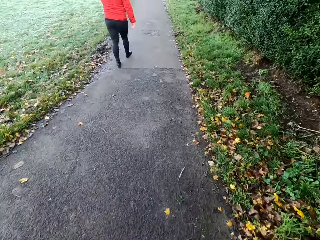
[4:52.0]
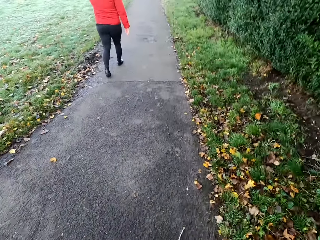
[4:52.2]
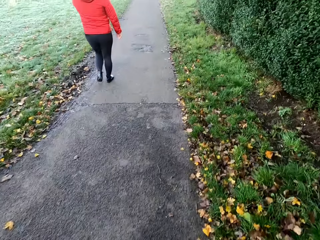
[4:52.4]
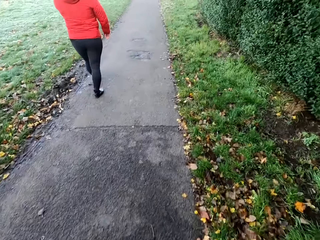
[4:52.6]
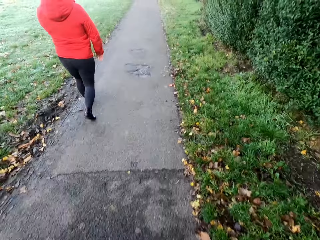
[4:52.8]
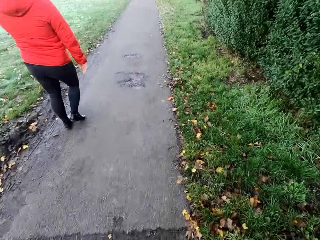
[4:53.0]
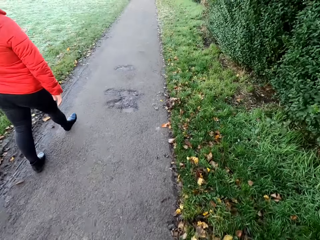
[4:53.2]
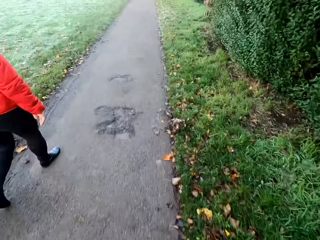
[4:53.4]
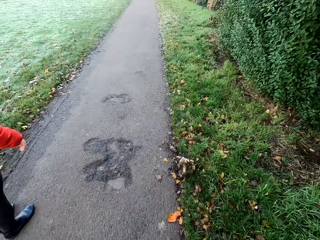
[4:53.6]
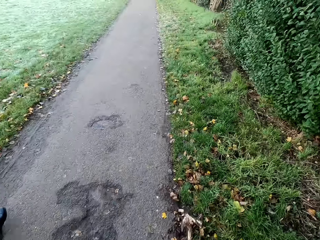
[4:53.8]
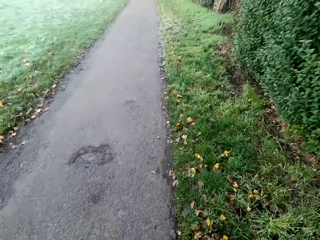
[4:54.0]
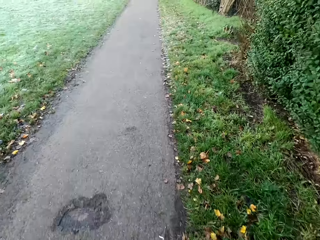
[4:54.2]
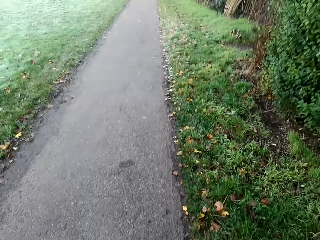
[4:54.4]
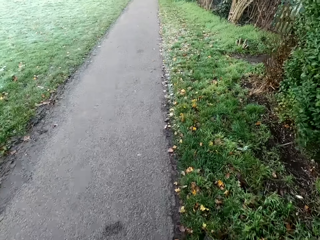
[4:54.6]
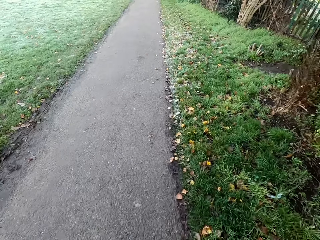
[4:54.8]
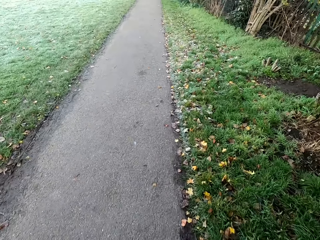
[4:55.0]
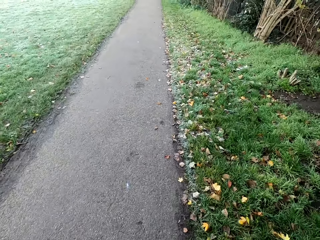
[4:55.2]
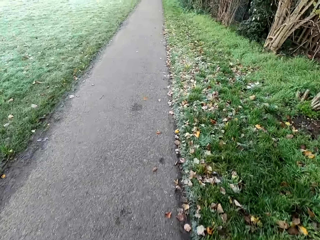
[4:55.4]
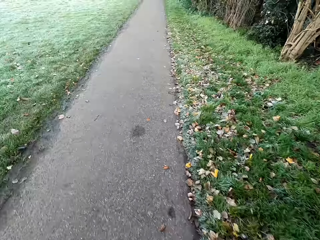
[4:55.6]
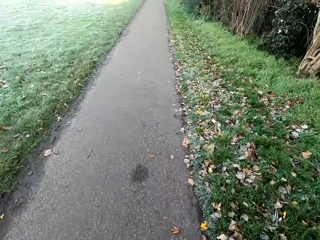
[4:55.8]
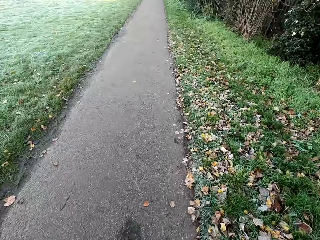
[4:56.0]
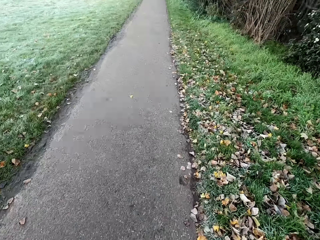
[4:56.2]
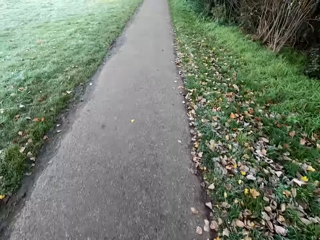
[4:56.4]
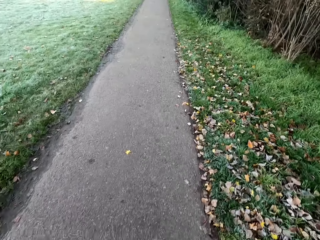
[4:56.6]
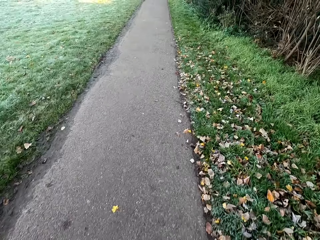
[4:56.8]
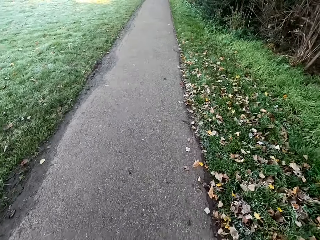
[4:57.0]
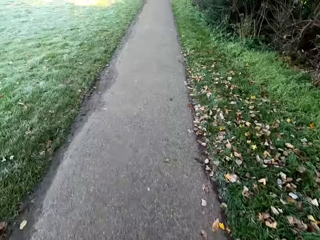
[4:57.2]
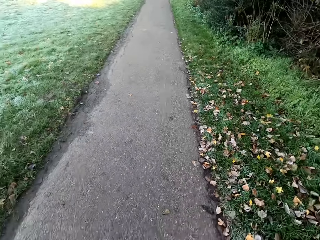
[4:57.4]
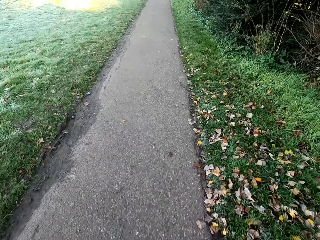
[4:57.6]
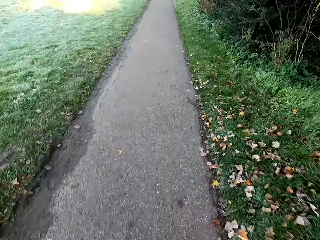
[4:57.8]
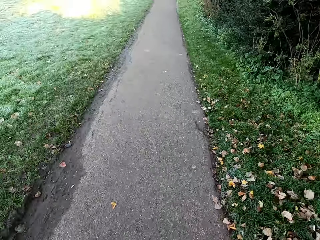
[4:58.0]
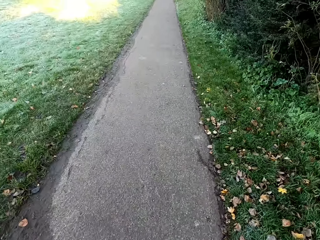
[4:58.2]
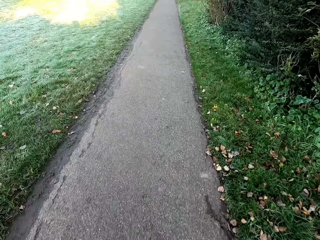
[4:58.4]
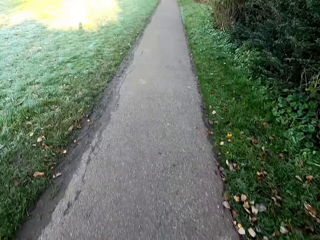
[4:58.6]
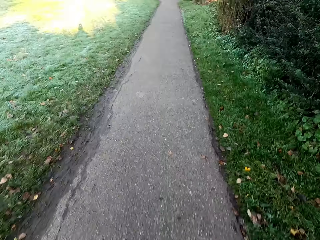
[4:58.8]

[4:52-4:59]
The camera wearer jogs past a man along the park.

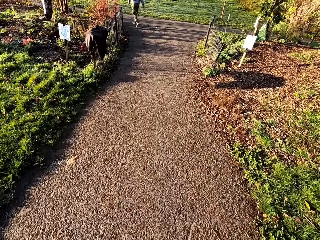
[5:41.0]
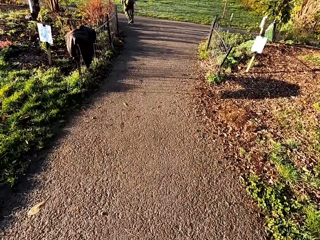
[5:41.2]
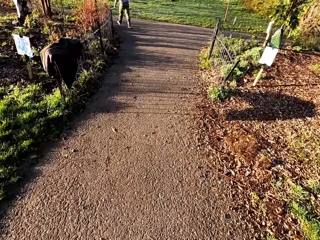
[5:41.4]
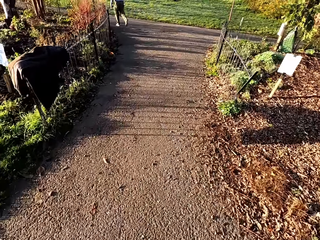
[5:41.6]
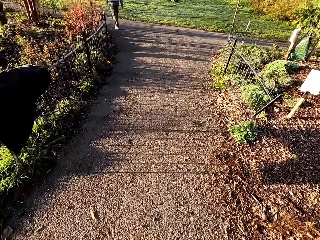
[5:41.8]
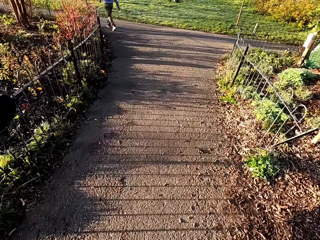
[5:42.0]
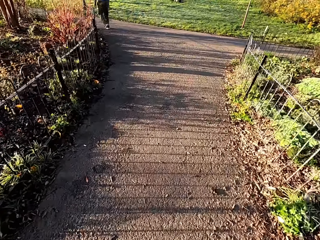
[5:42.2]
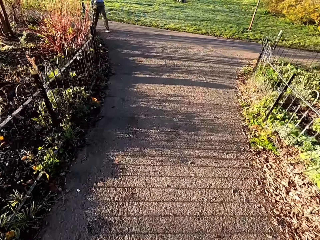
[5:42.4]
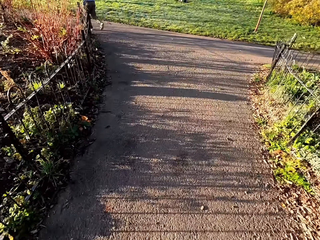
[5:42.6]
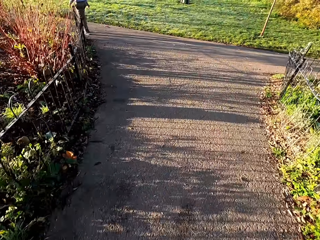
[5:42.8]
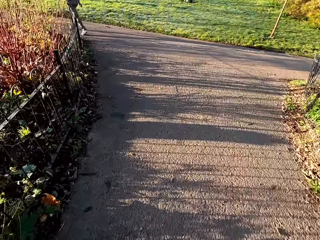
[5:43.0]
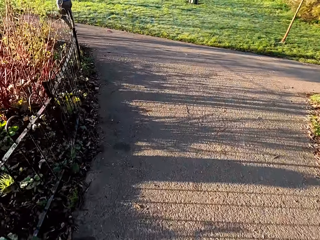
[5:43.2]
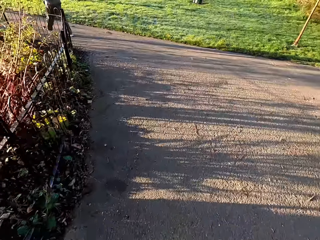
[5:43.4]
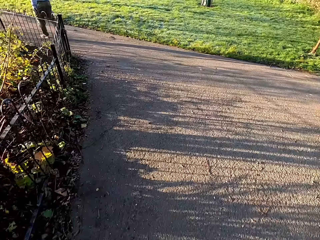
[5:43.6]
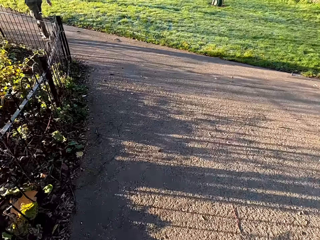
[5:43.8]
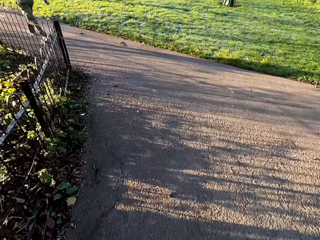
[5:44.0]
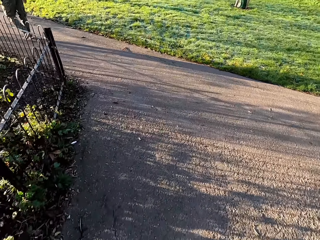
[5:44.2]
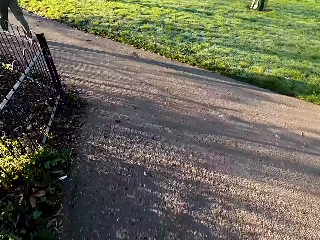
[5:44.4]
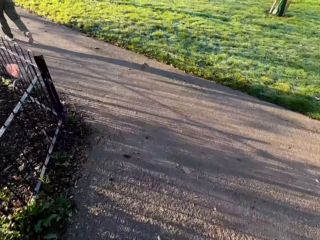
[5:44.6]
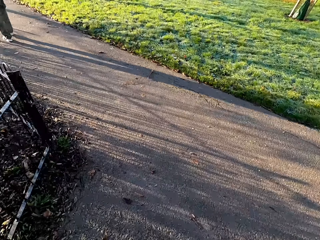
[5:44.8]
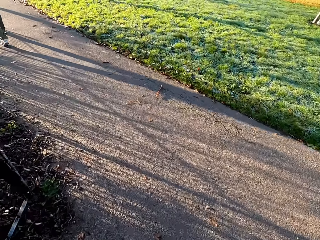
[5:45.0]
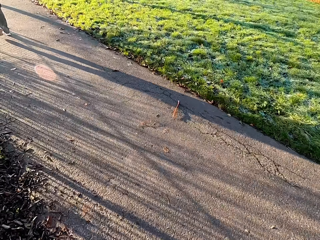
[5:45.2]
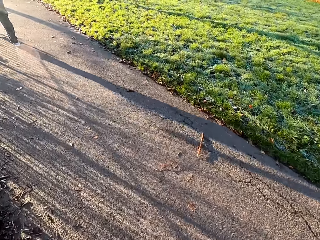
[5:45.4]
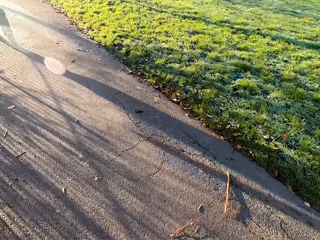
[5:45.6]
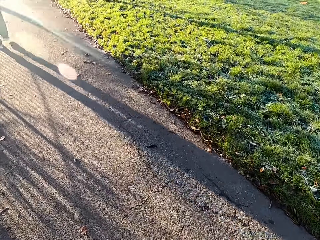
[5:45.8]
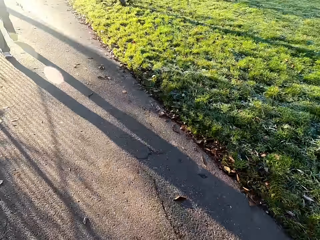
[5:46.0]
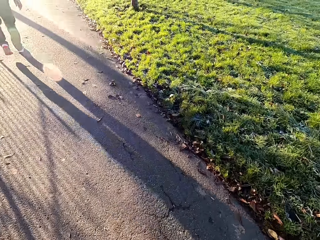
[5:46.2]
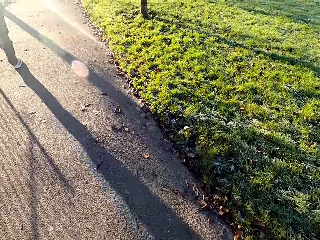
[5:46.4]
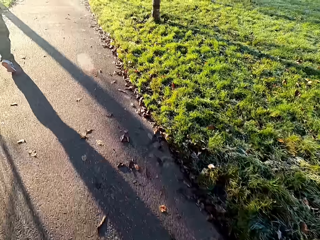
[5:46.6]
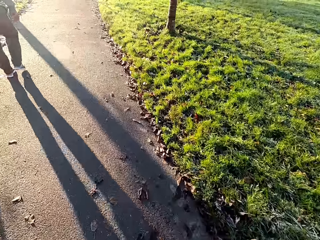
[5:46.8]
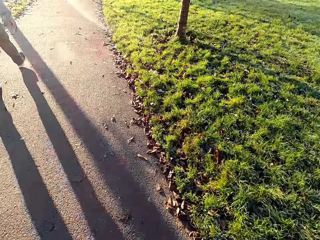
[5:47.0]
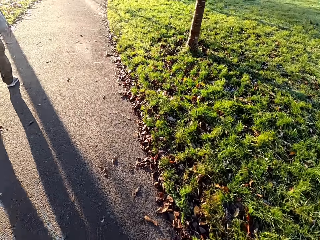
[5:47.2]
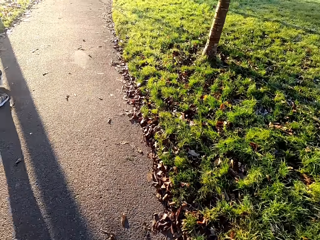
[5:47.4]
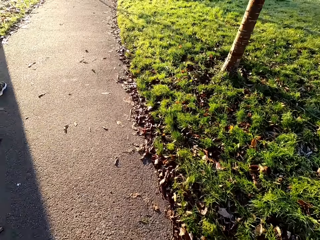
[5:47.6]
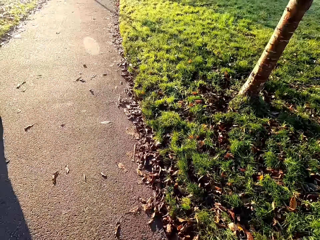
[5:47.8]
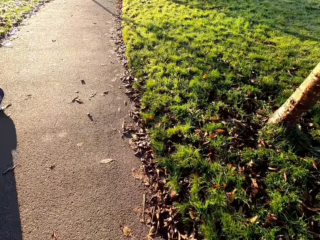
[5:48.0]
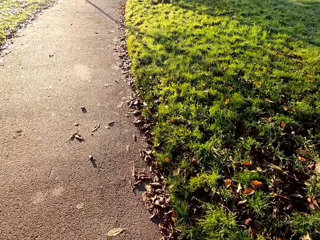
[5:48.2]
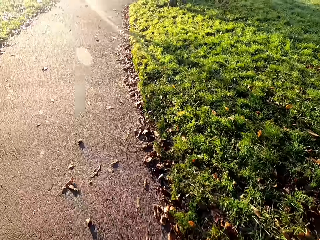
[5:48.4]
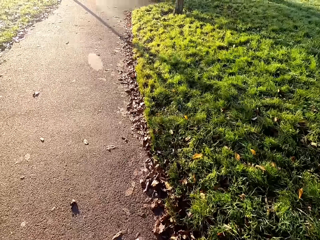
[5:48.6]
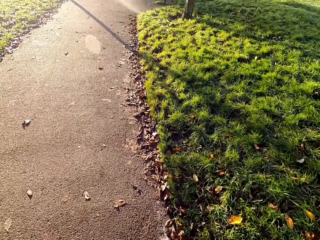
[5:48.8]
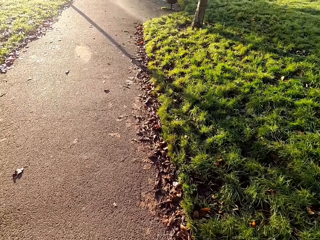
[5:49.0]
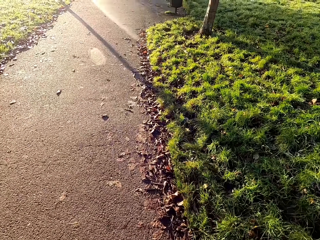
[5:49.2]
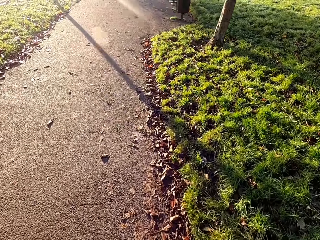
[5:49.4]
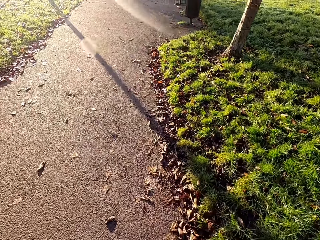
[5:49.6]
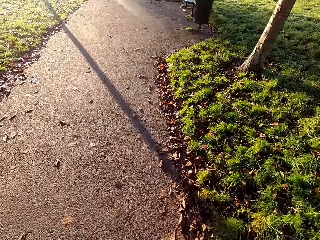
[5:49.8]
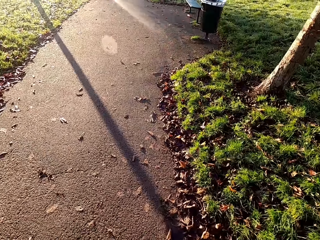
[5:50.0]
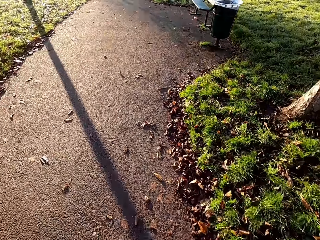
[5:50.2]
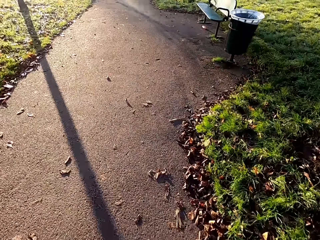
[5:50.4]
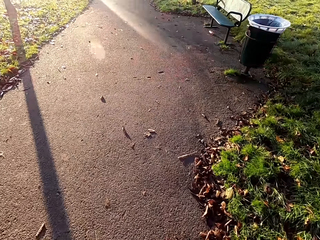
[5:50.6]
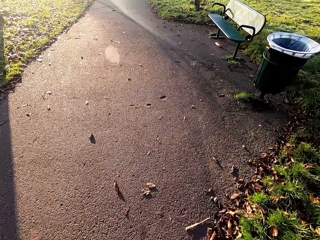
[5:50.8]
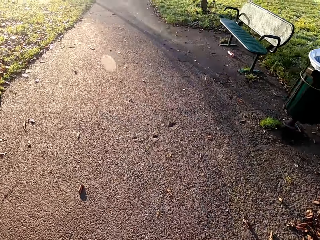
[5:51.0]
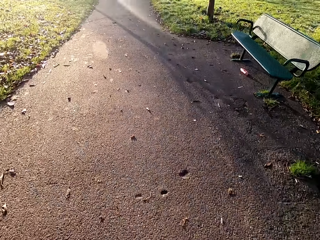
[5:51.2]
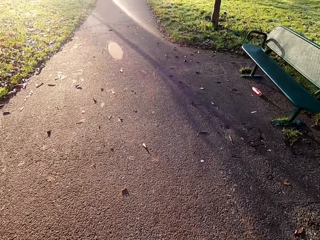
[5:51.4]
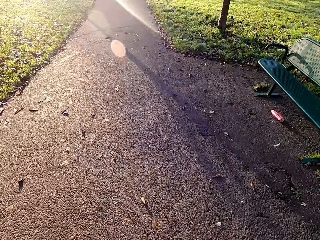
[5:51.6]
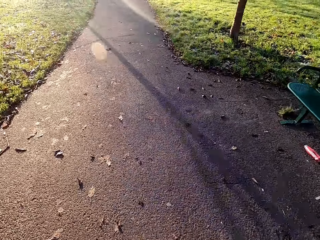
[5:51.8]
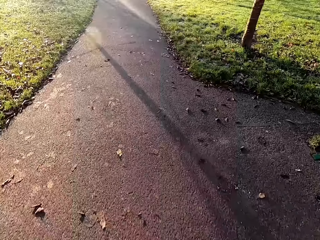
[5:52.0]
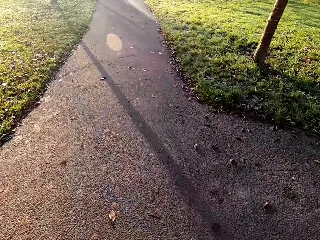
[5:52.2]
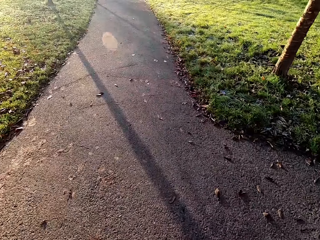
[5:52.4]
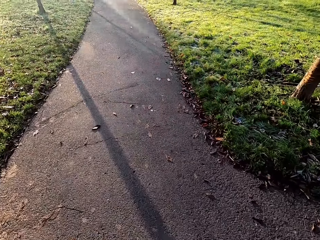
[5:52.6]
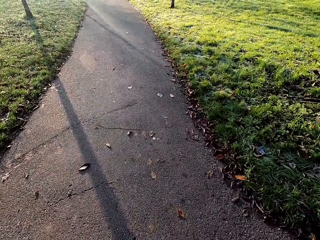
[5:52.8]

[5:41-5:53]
The camera wearer walks out of the home gate. They run on another road. They jog past a man along the park.

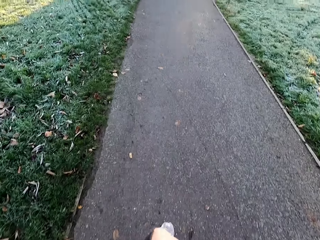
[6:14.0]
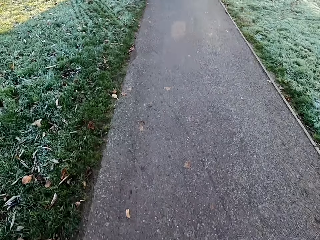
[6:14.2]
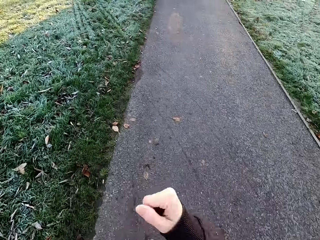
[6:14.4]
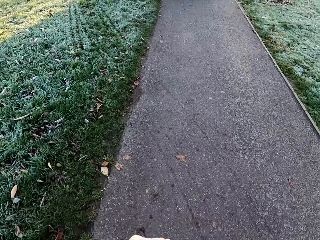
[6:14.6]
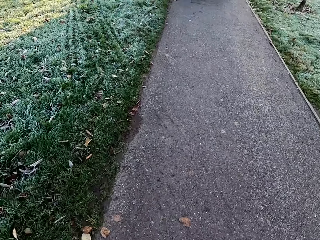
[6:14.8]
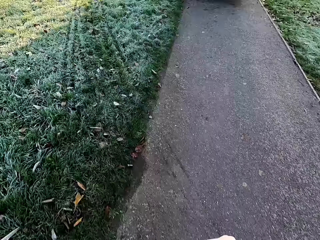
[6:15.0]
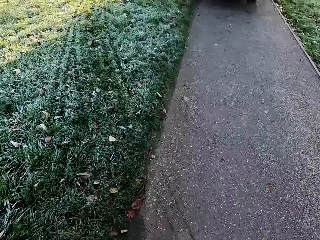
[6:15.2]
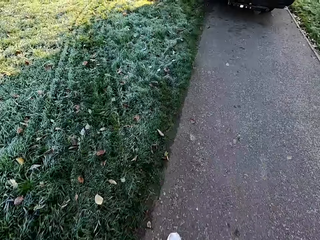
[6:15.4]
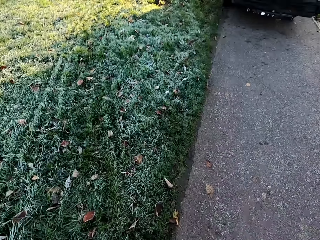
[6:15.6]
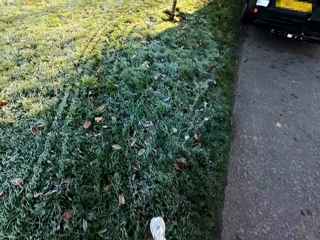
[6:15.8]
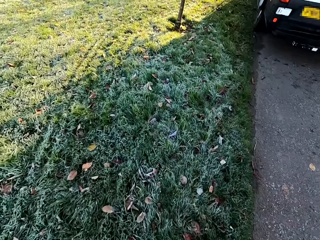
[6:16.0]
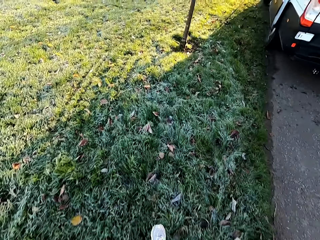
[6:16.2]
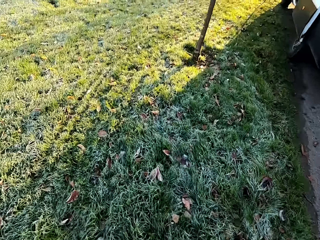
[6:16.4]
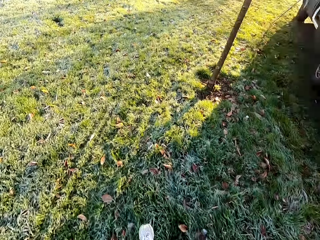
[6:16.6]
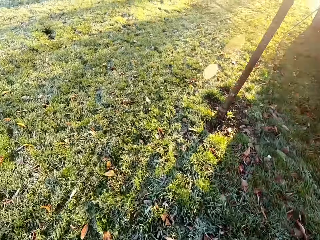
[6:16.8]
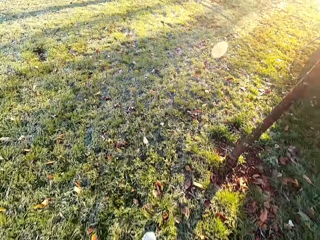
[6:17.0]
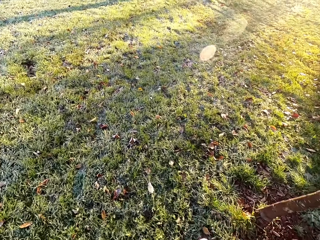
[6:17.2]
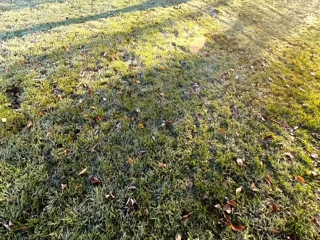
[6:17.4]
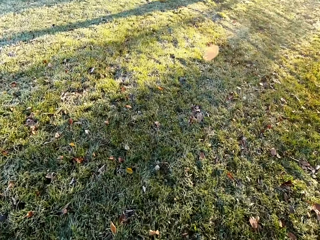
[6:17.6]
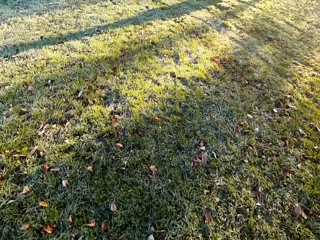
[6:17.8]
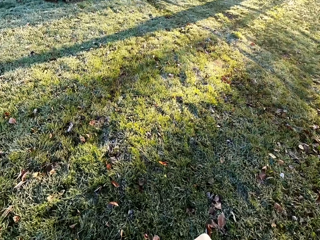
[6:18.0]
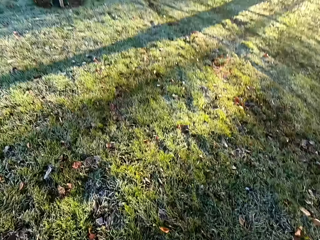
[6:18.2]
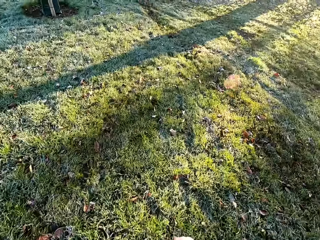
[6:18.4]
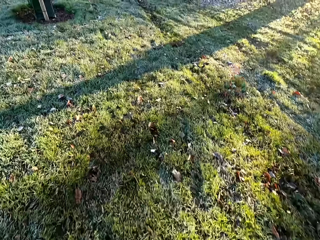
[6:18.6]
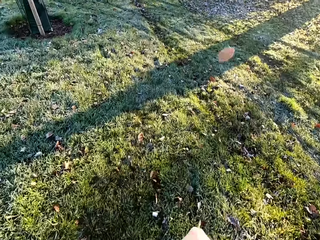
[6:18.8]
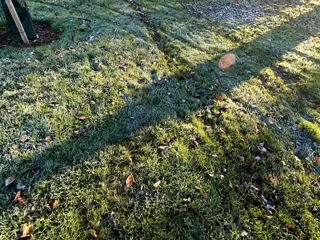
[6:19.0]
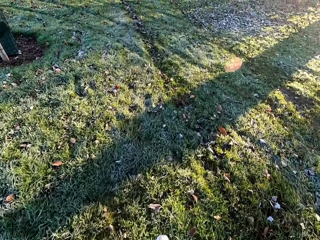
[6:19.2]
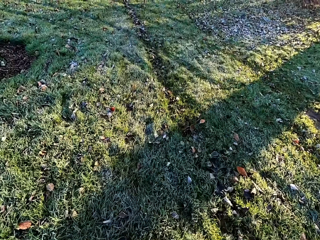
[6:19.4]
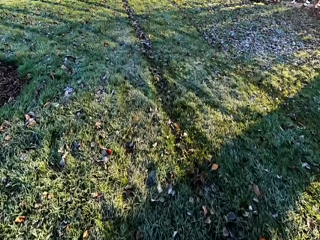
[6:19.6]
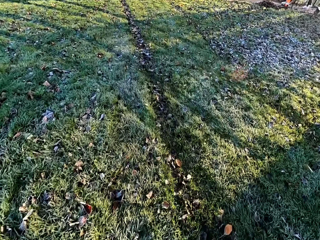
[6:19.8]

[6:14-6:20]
The camera wearer walks out of the road. They run on a grass area.
